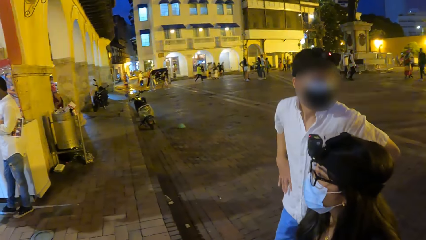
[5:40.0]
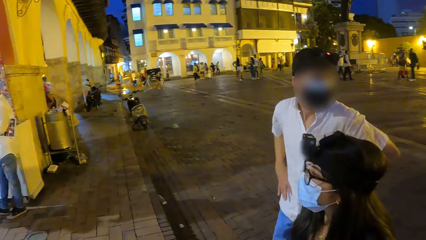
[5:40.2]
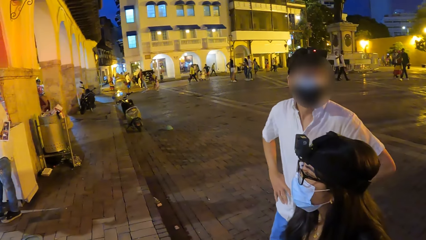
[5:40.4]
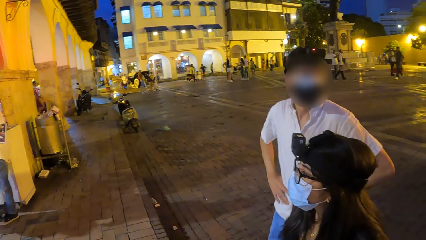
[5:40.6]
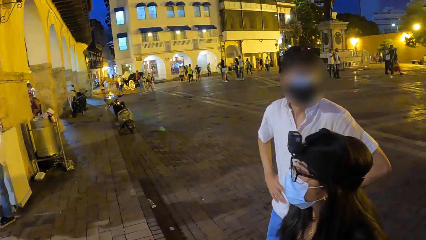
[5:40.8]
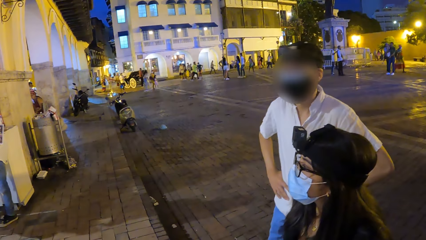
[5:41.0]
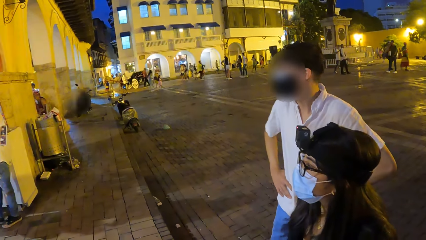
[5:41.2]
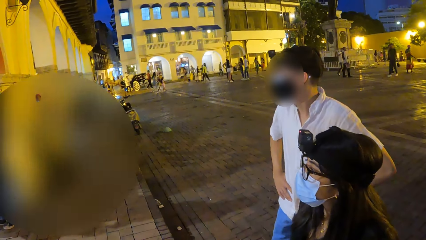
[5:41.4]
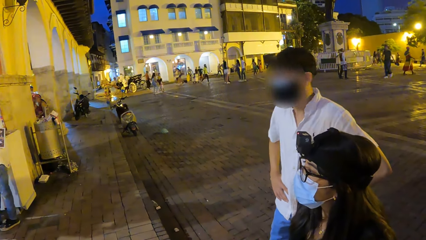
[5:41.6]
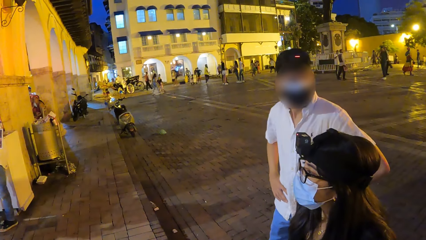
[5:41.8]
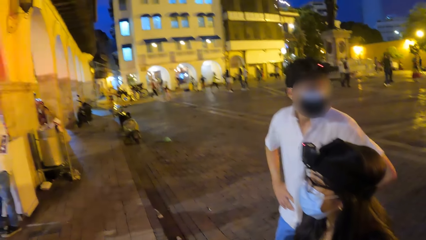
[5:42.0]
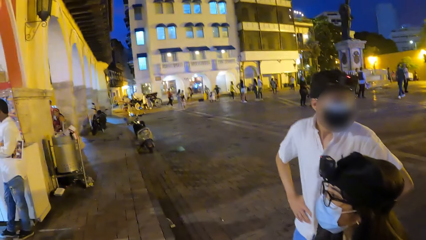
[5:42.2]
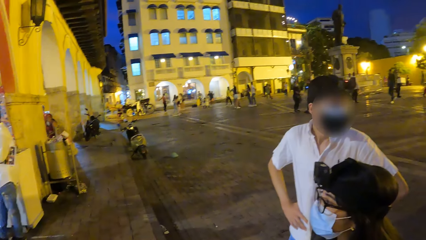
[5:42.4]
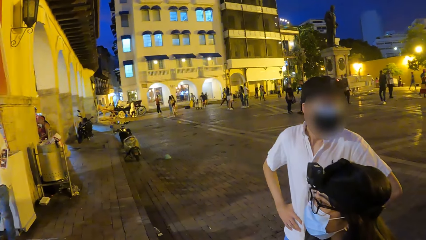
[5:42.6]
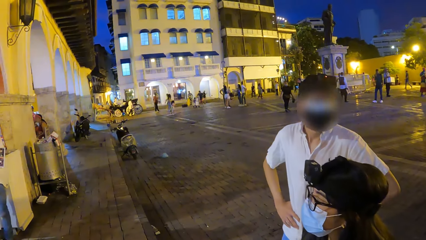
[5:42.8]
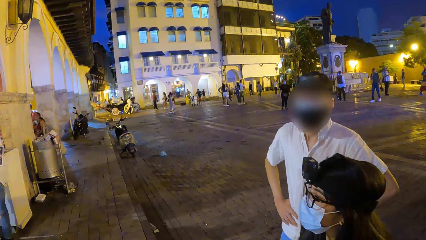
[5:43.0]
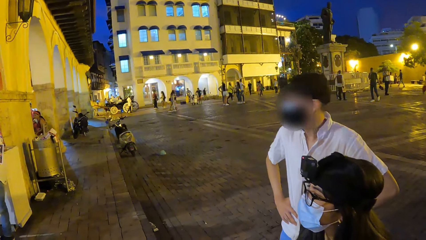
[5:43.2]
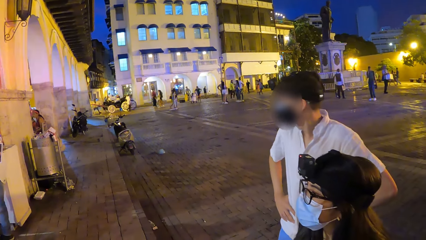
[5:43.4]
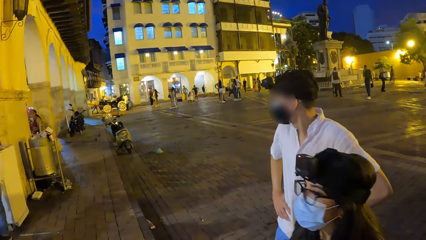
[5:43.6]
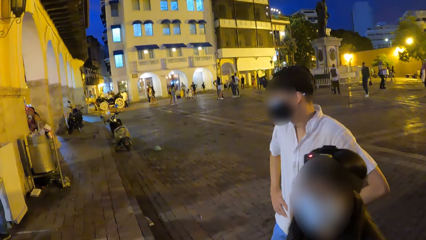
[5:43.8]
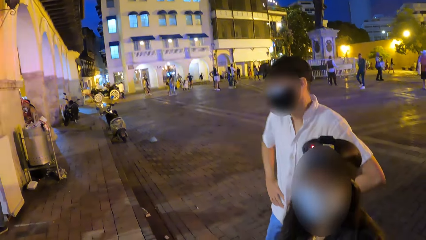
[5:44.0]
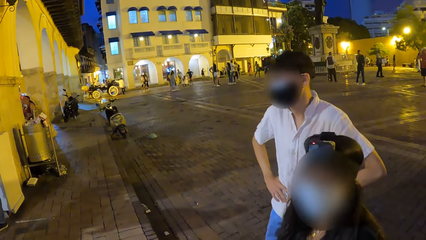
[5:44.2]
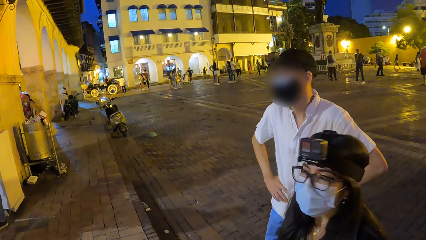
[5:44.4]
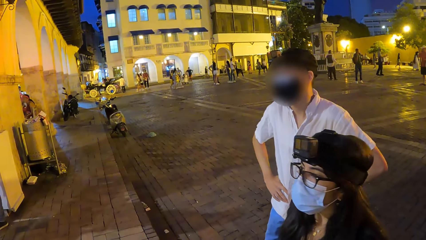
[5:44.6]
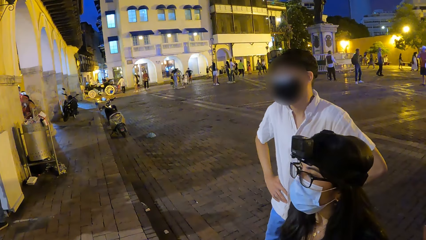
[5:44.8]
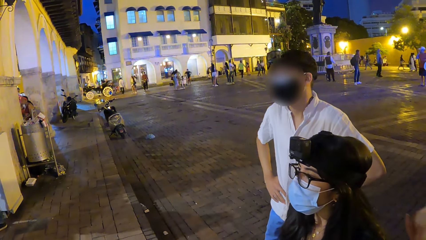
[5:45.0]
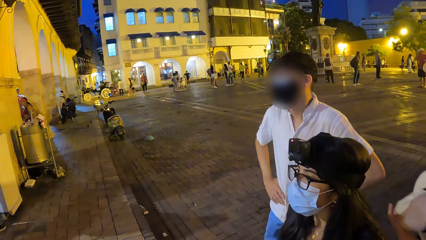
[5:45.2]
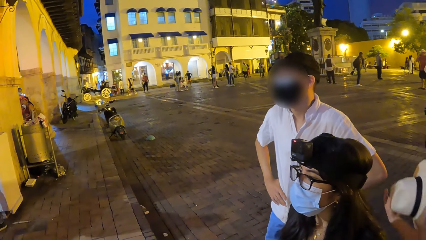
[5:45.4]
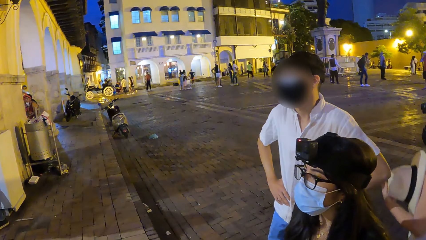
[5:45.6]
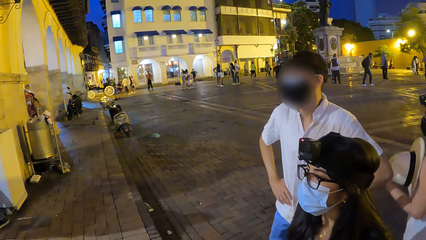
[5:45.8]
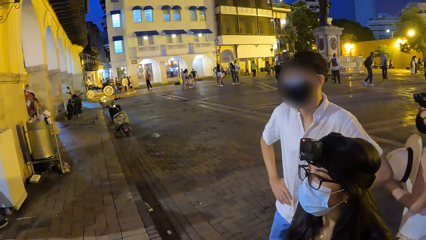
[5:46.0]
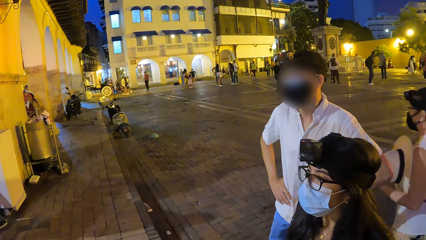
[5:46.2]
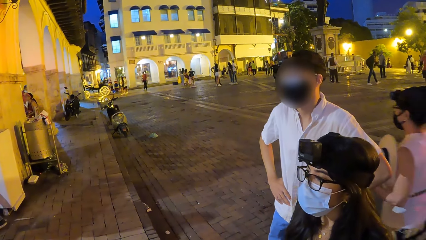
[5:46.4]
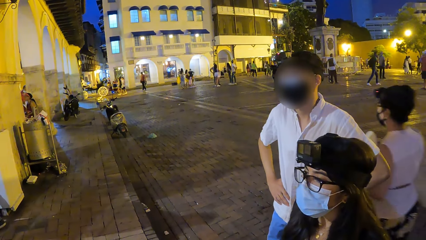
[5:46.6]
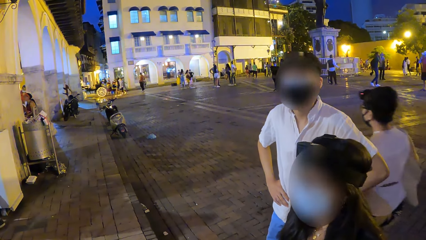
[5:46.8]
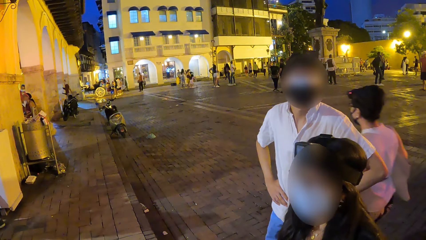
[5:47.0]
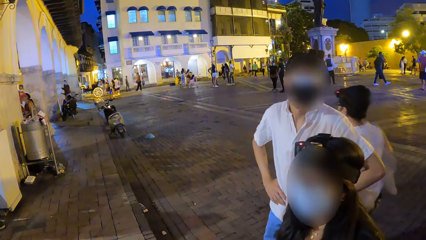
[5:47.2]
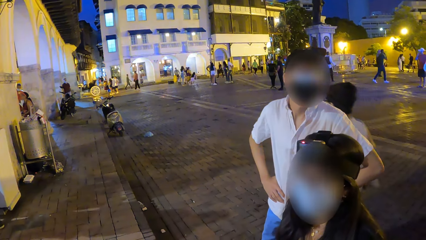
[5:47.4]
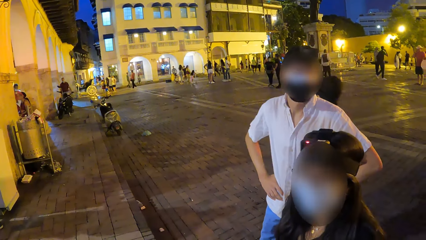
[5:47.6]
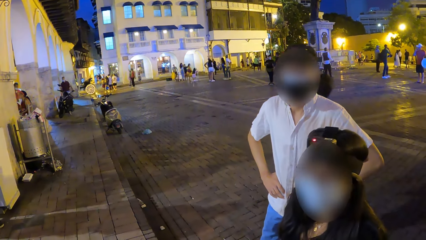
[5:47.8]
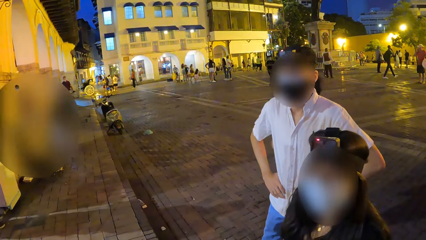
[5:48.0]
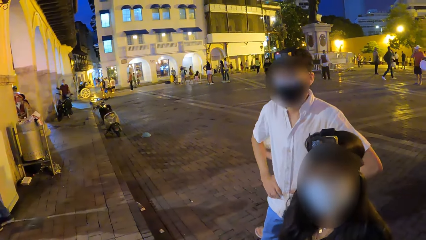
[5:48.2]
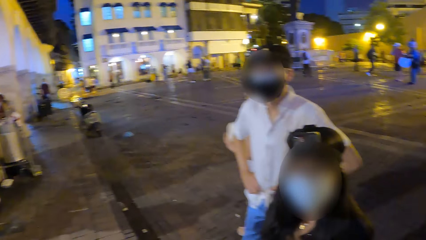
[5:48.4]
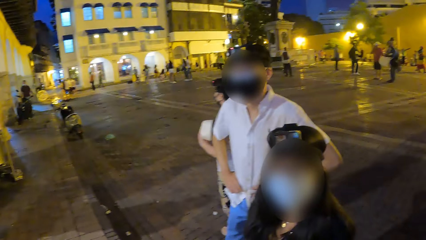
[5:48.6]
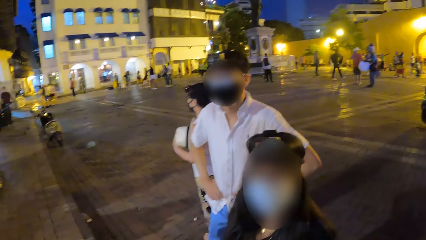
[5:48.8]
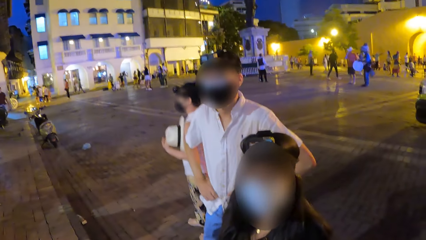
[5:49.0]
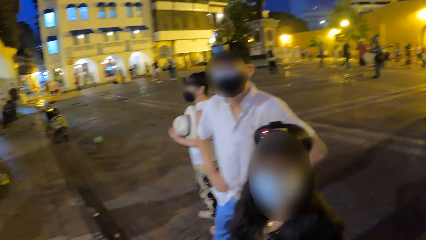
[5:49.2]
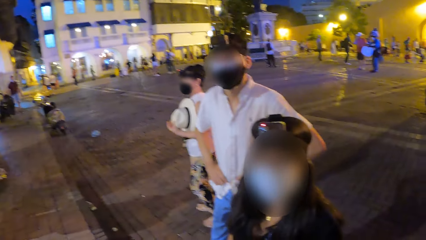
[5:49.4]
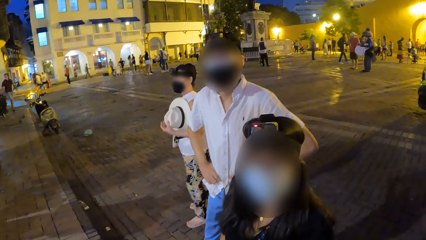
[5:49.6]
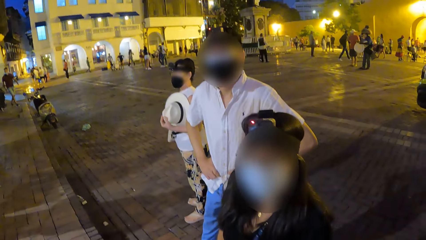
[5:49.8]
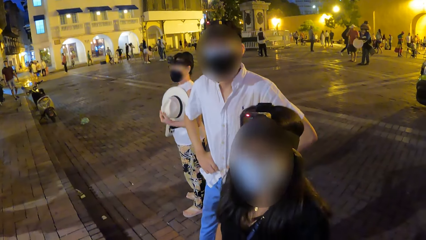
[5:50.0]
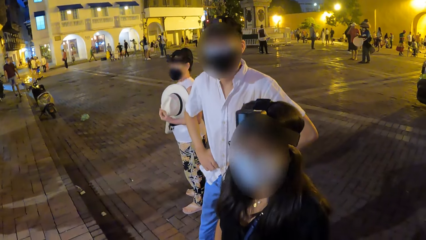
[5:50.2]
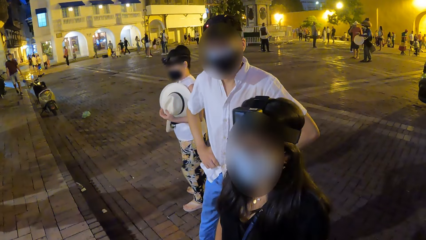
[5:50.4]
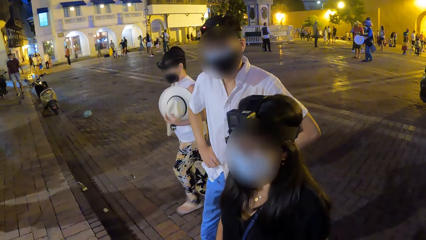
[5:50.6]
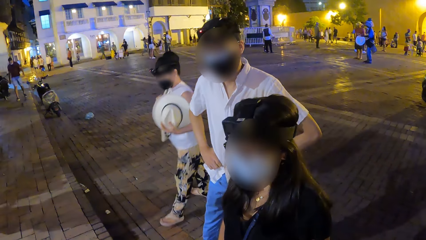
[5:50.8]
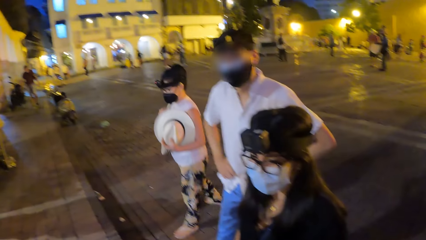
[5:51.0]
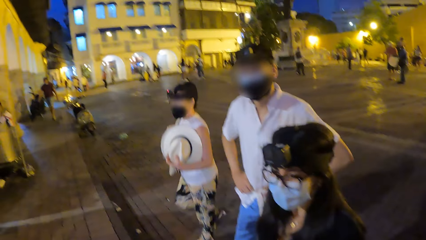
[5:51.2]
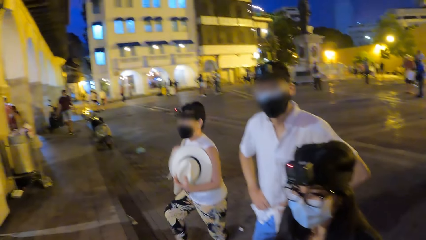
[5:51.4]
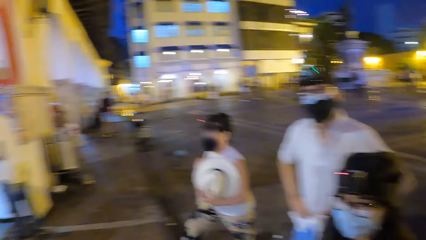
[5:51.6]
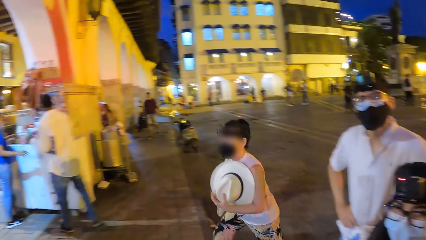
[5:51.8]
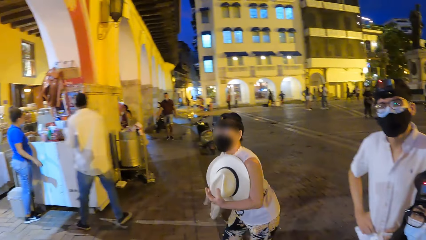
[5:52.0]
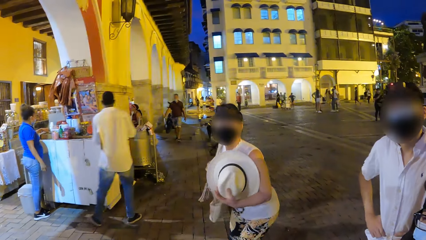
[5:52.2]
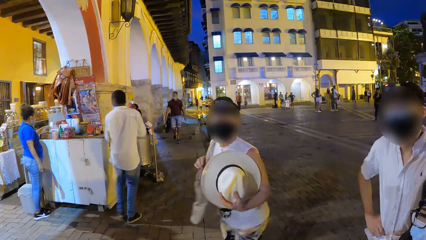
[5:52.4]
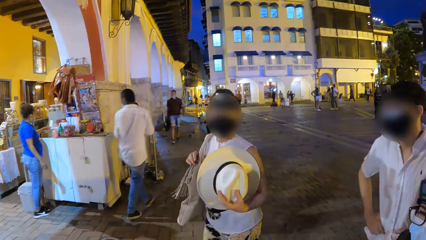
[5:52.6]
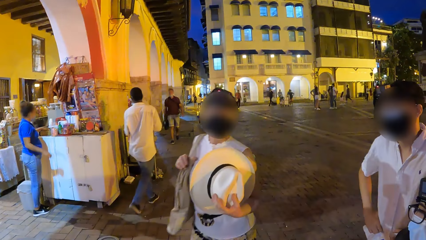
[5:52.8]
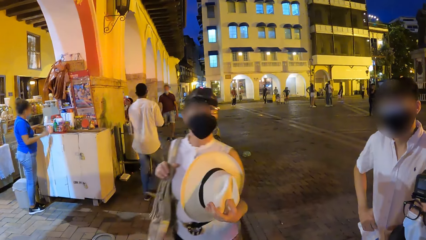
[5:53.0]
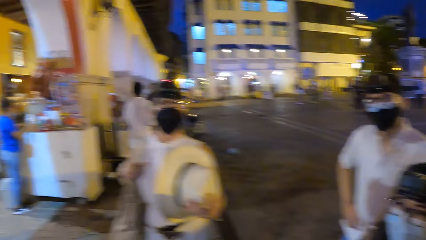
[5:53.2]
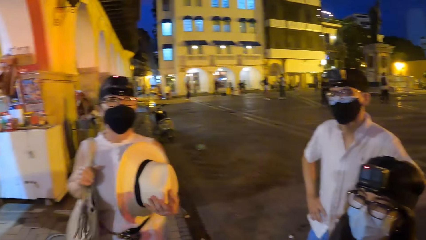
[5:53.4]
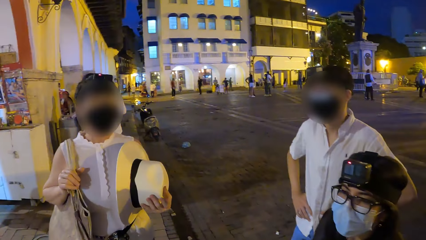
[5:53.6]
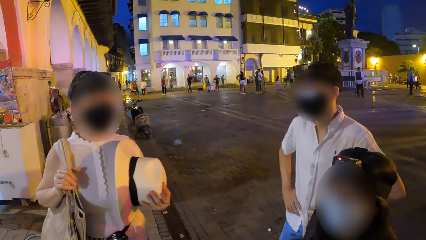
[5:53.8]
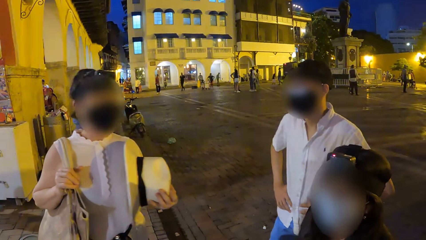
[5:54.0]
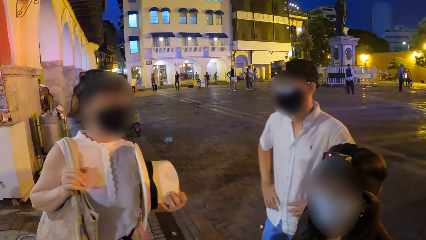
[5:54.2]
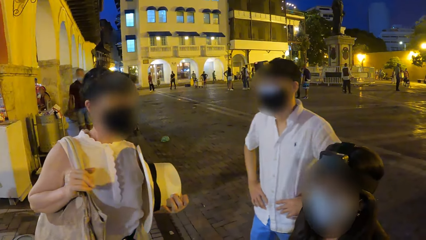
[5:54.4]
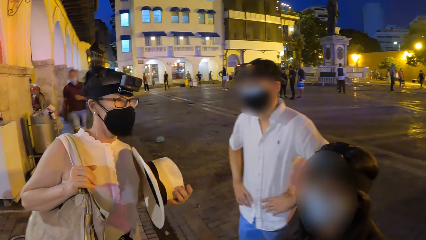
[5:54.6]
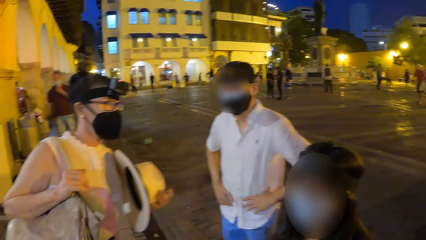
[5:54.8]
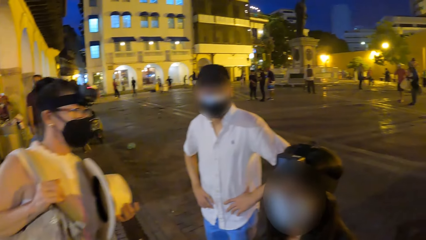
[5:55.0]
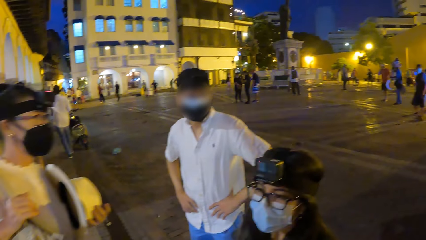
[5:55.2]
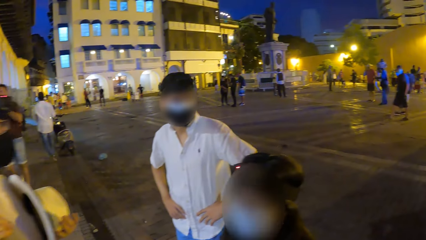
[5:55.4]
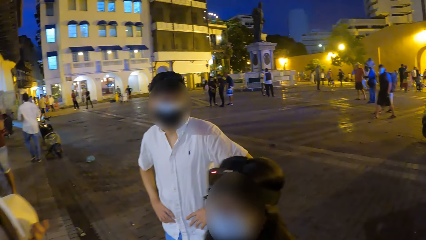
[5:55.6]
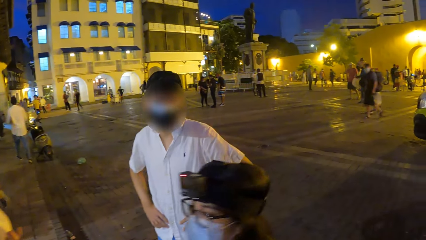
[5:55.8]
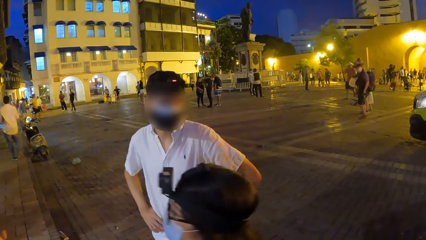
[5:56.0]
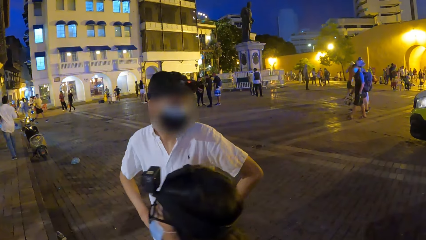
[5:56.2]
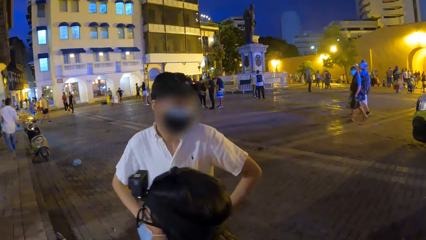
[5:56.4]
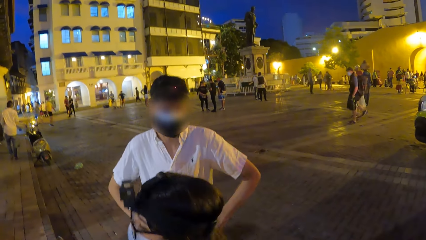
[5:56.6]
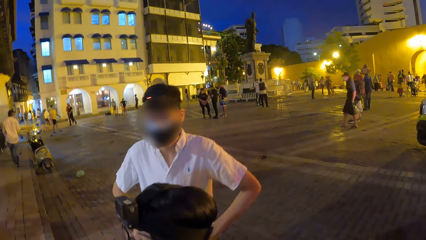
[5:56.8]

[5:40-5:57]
A man holds his waist and looks around the plaza. A lady moves around the plaza. The camera wearer looks at a person.
